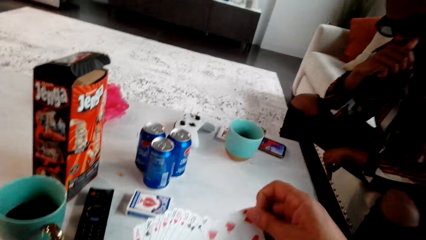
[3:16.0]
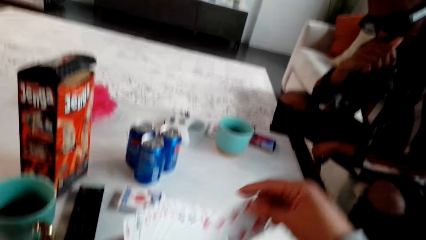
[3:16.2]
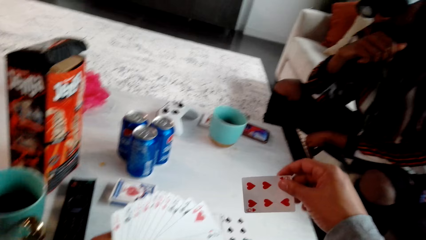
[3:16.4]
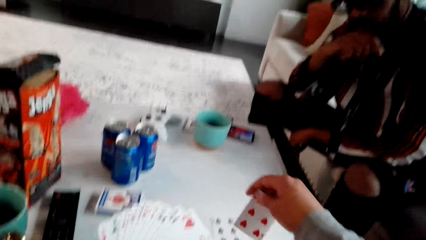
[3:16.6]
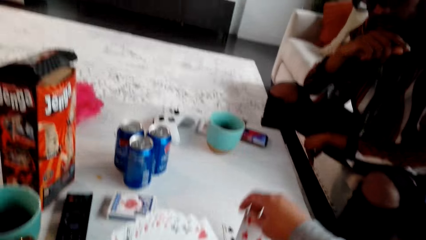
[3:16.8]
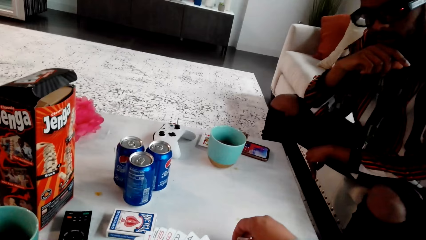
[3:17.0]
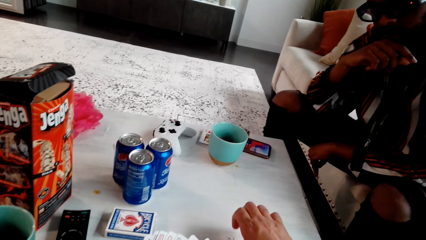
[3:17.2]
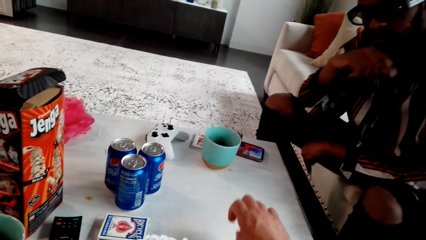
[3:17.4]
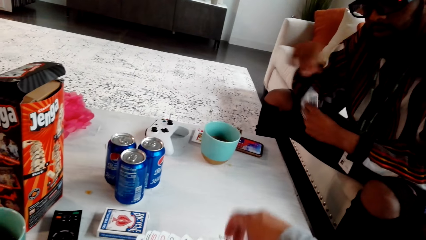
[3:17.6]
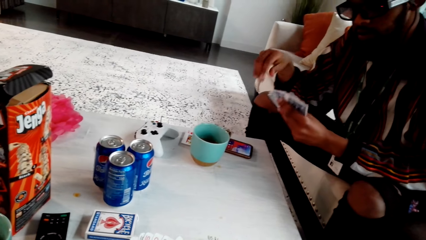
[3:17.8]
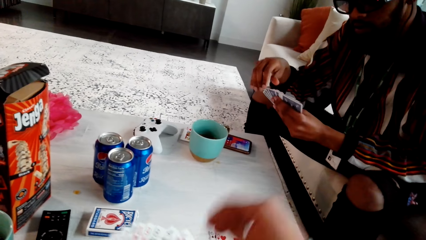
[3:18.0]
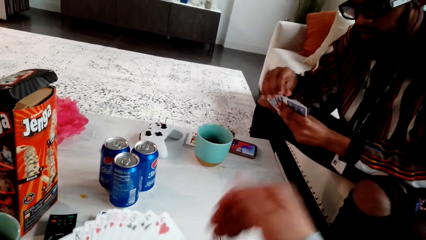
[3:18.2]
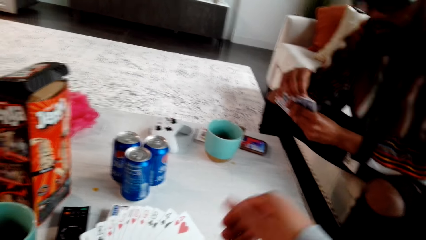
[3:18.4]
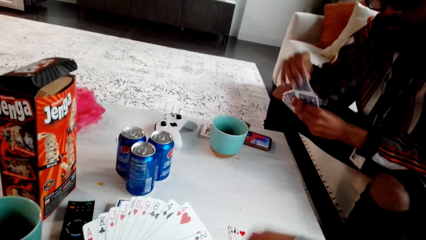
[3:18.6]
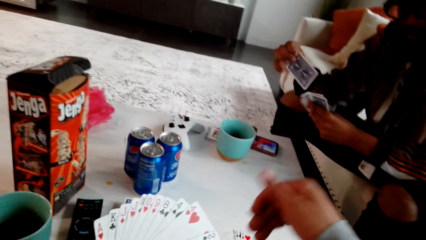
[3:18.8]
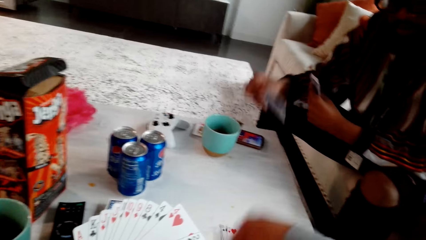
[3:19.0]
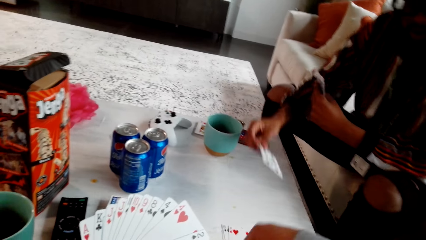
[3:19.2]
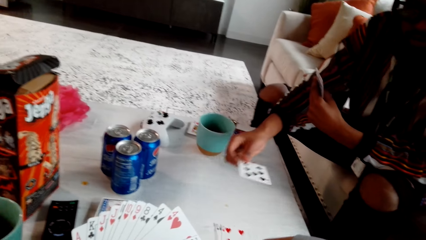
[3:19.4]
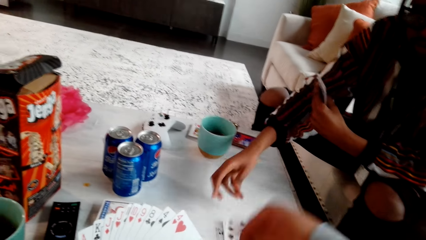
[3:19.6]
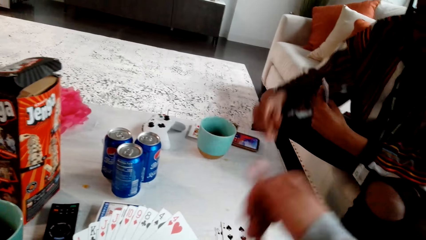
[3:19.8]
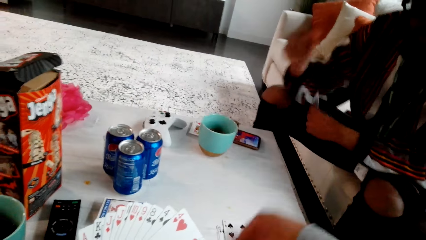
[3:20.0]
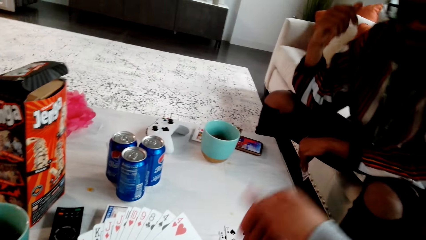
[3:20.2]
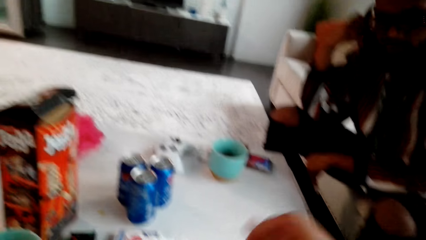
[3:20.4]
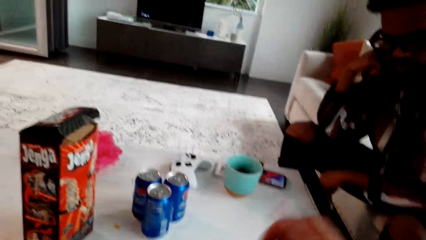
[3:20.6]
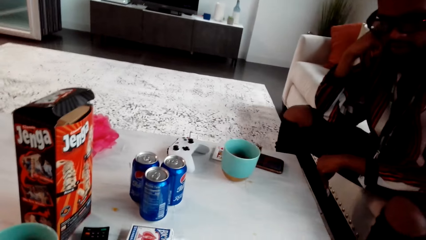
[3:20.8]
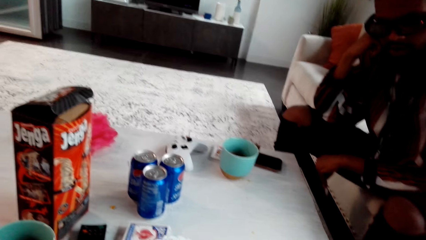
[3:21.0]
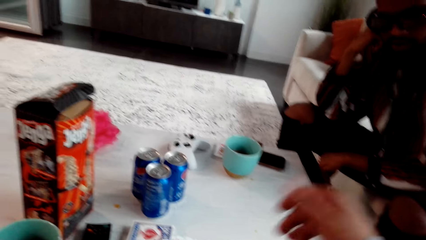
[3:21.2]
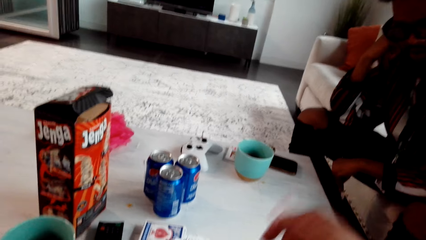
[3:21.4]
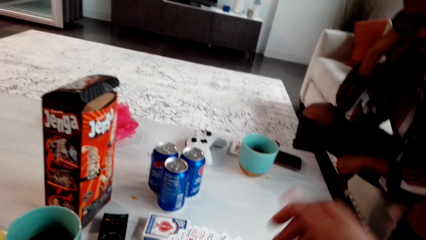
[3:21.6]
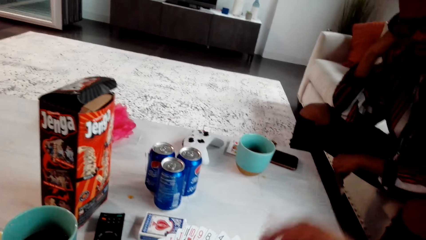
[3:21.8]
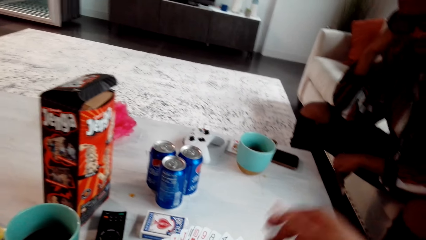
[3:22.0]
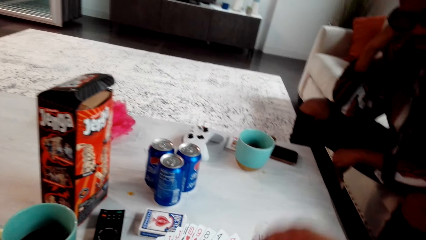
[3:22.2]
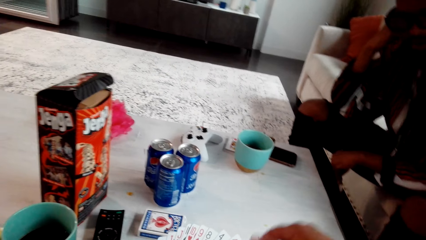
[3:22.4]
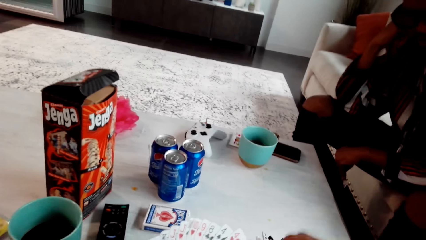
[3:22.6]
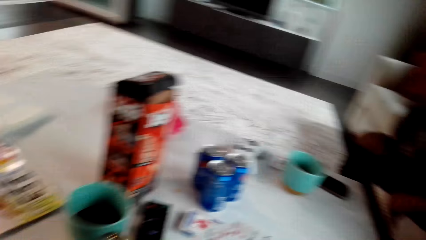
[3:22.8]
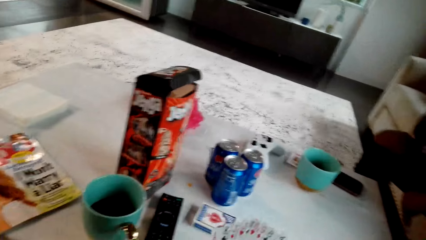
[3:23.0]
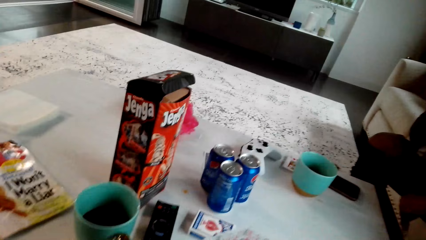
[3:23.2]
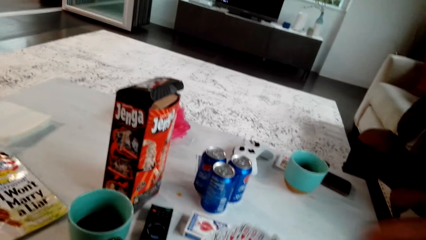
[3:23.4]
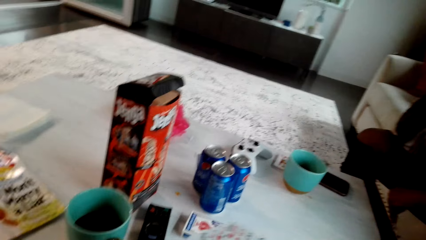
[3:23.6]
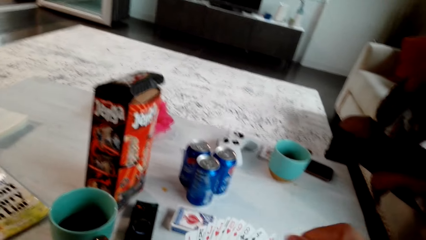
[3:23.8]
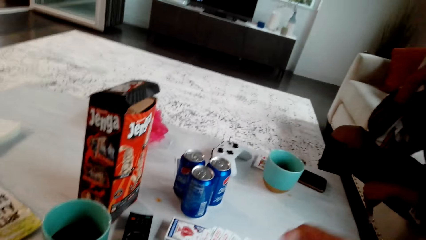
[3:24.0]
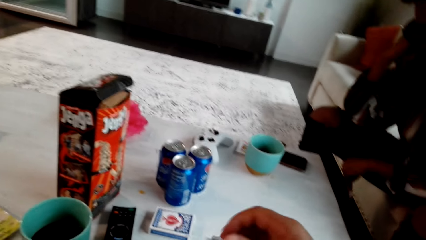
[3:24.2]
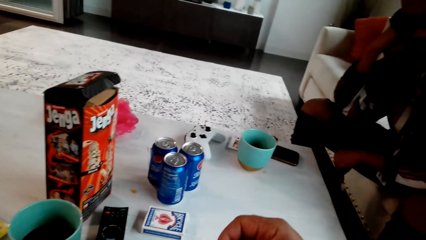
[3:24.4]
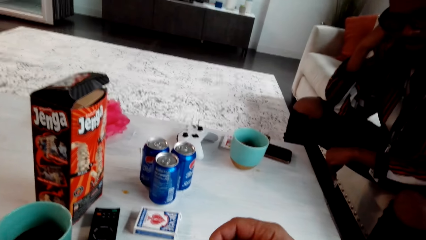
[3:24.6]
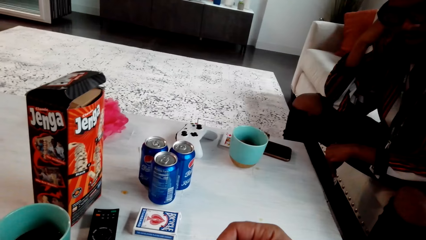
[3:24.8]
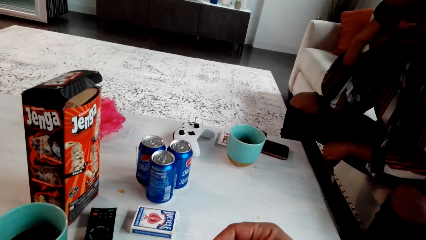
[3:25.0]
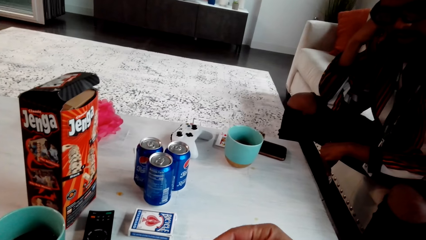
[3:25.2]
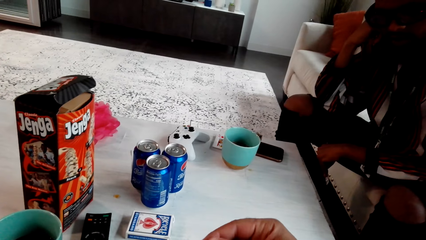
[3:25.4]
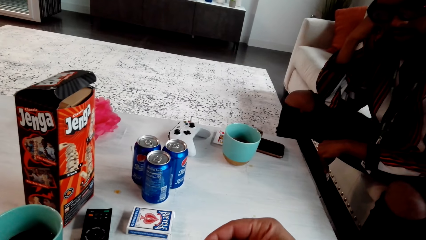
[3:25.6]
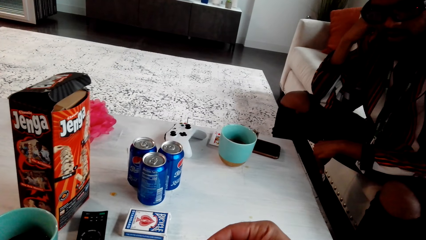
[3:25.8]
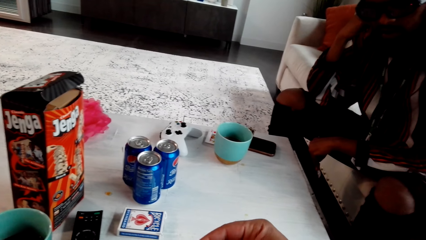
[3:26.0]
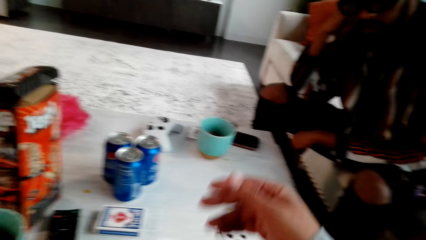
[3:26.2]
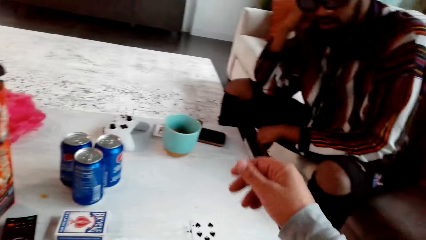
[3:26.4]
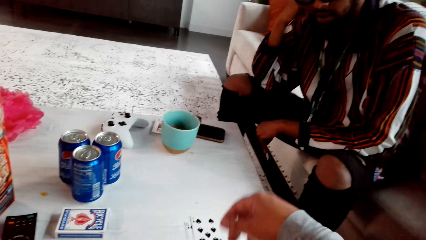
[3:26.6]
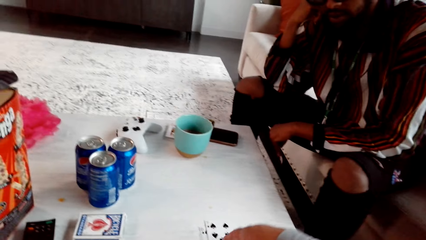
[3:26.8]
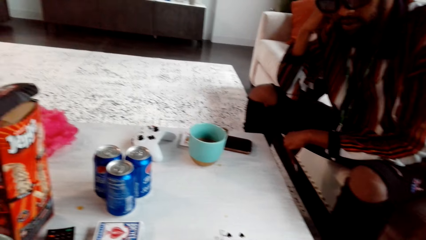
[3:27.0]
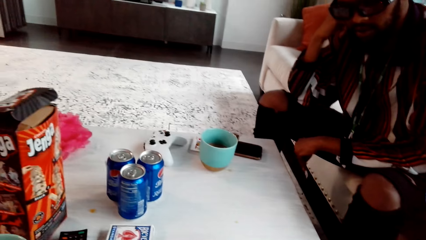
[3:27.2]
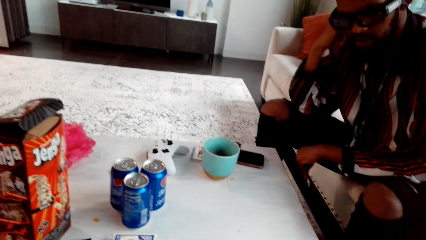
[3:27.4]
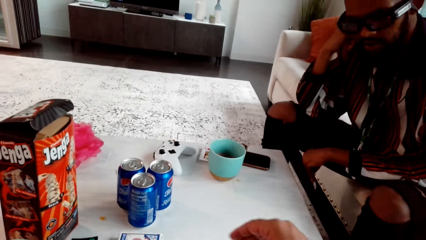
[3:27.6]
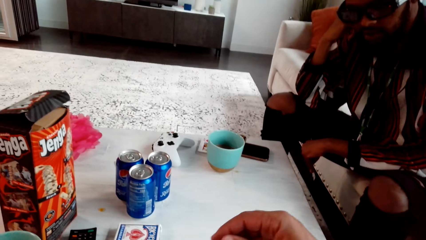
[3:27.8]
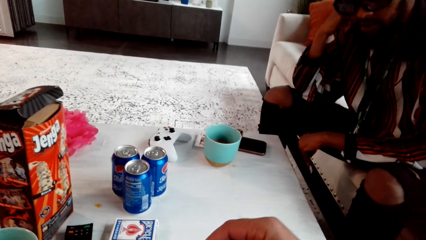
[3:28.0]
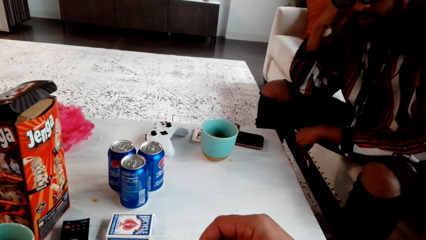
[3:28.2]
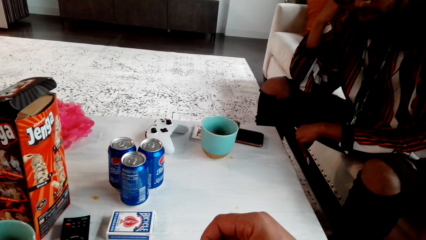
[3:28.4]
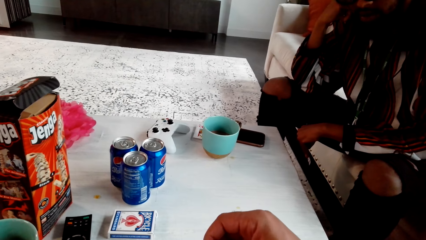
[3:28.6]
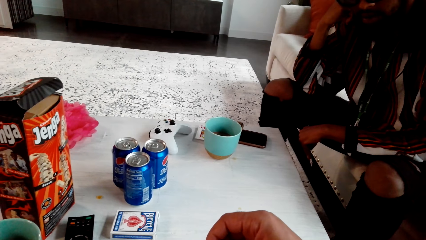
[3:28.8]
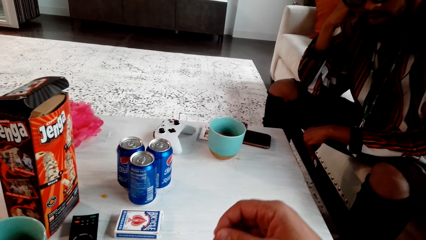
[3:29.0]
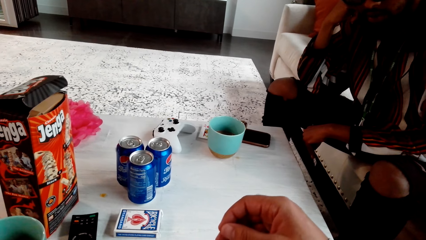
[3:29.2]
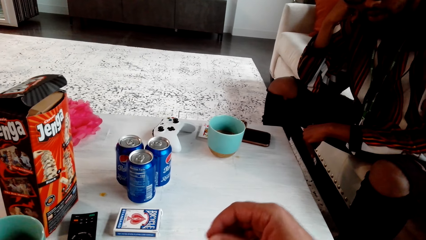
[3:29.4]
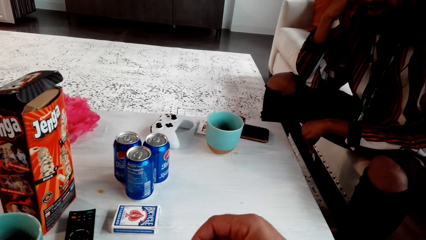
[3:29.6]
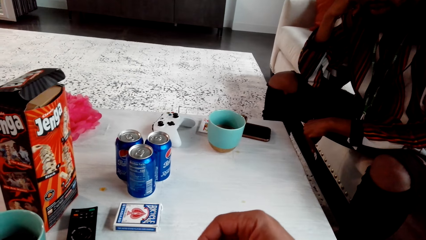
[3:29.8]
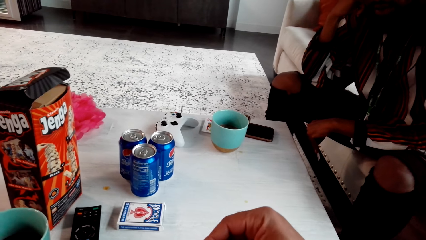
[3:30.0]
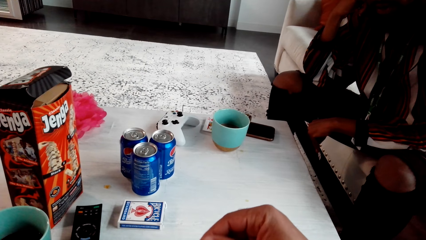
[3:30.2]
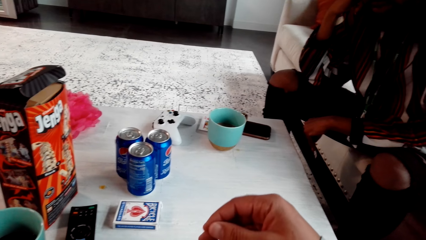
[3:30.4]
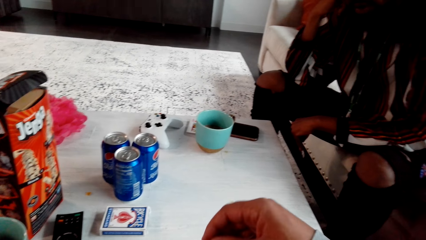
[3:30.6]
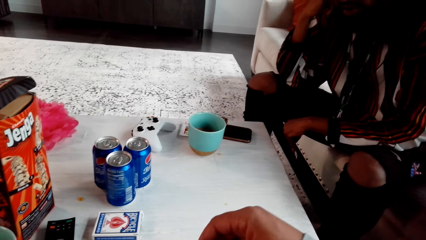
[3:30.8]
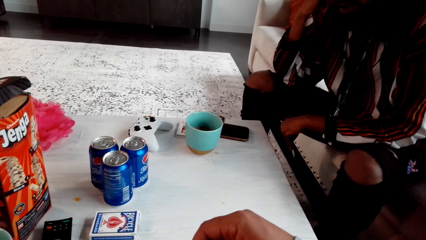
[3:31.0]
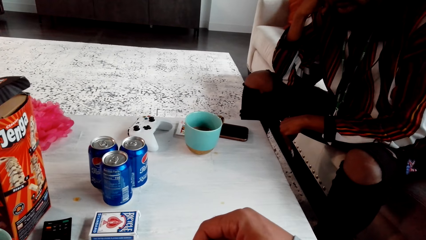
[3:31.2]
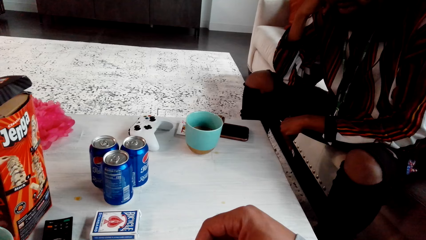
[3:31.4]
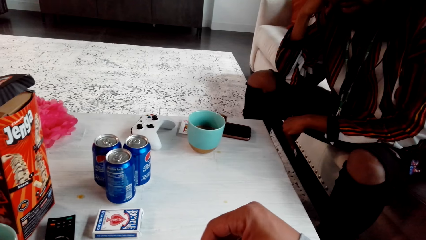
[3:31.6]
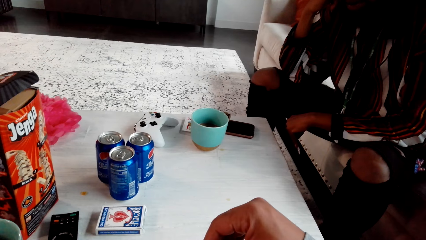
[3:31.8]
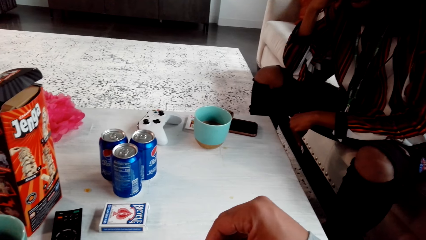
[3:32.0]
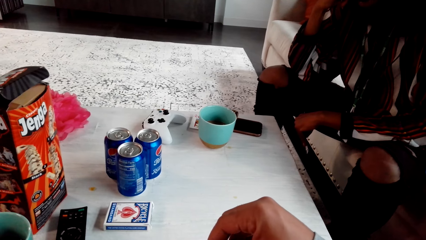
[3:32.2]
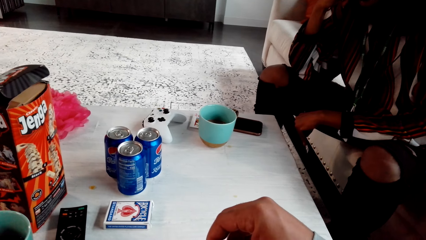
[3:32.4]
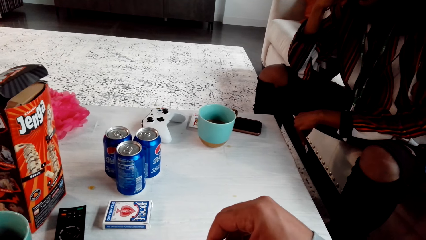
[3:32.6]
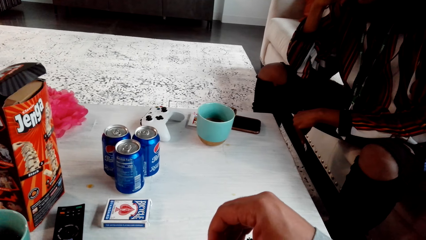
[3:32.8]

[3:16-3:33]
The camera wearer plays poker with a man. They drop a card. The man picks up the card. The man drops the card. The camera wearer shakes hands. They touch the card.
